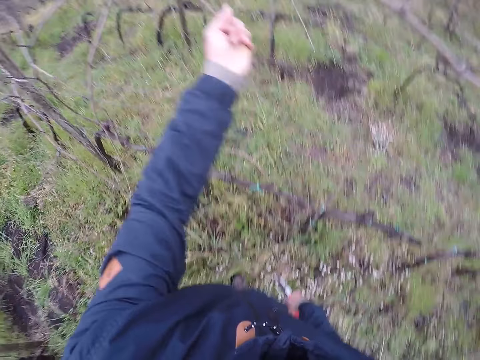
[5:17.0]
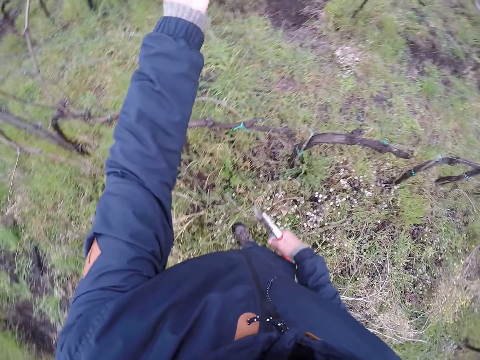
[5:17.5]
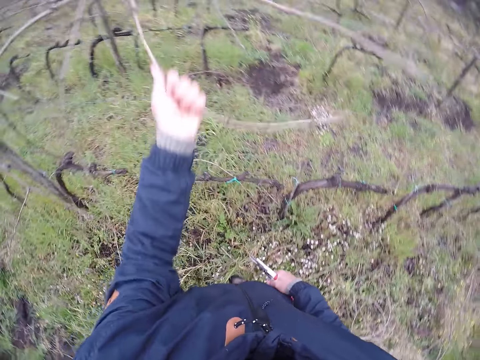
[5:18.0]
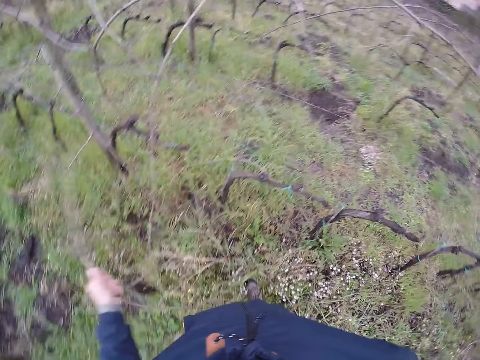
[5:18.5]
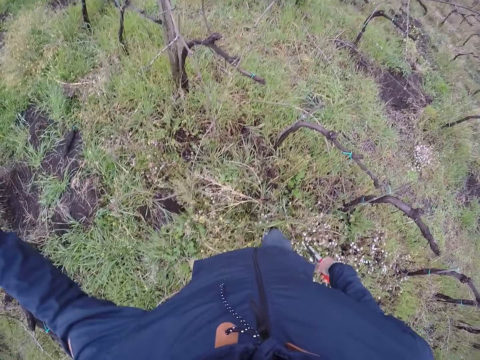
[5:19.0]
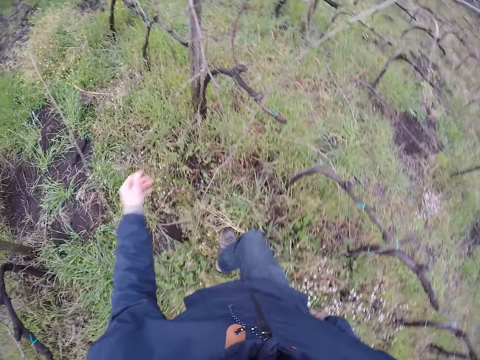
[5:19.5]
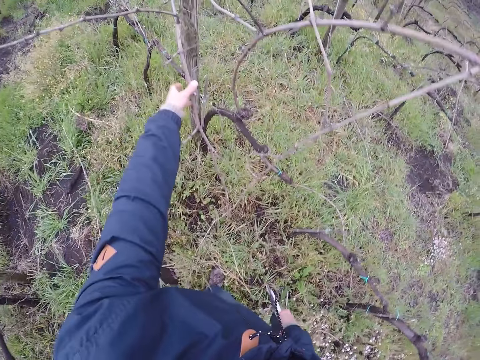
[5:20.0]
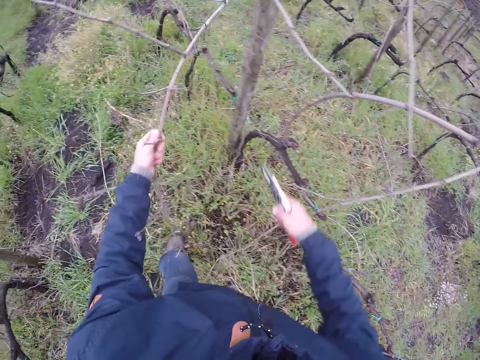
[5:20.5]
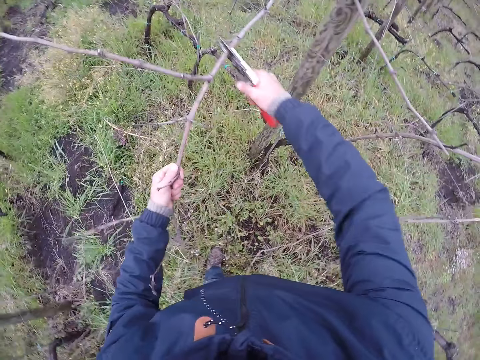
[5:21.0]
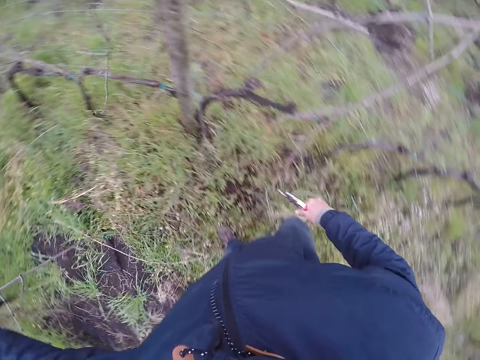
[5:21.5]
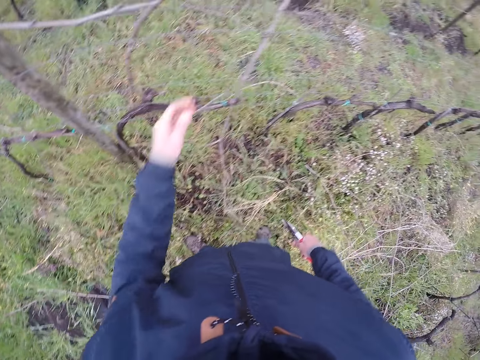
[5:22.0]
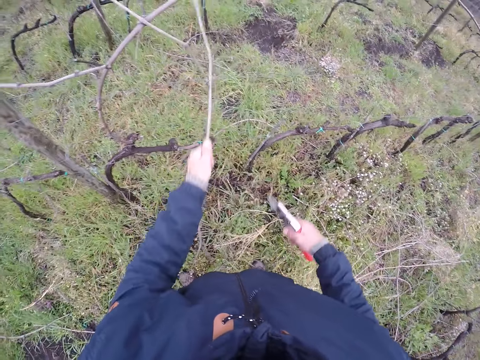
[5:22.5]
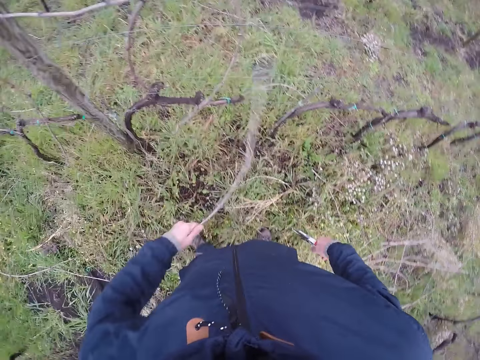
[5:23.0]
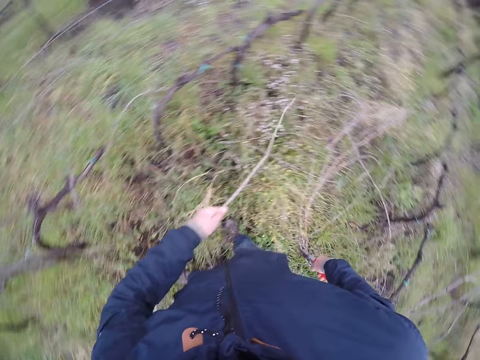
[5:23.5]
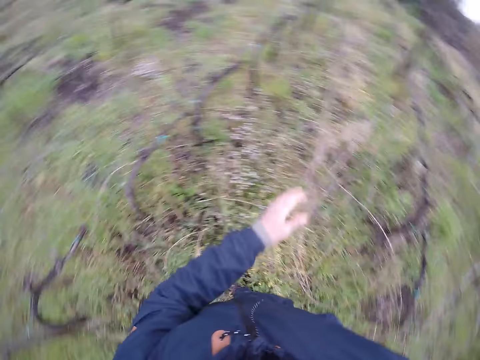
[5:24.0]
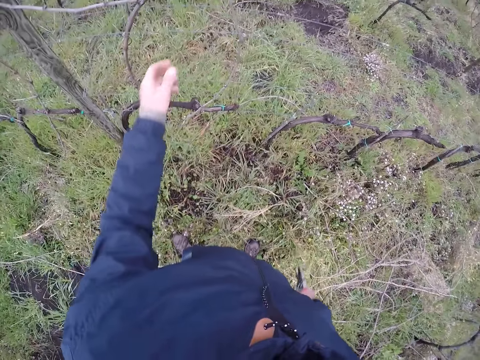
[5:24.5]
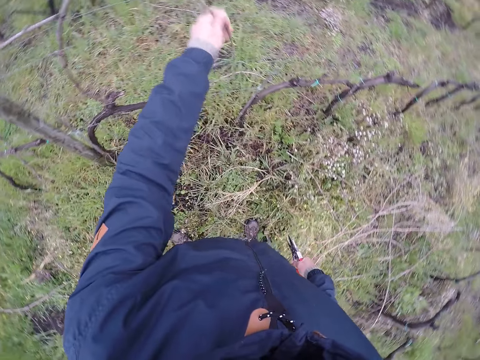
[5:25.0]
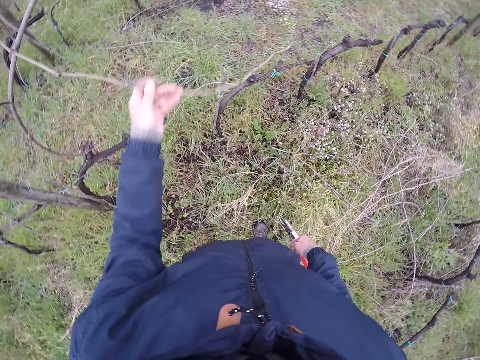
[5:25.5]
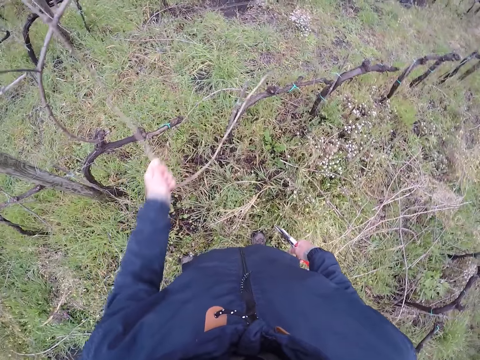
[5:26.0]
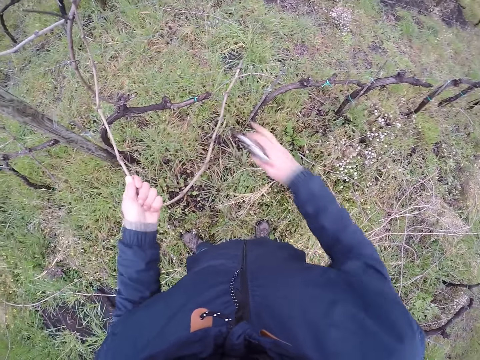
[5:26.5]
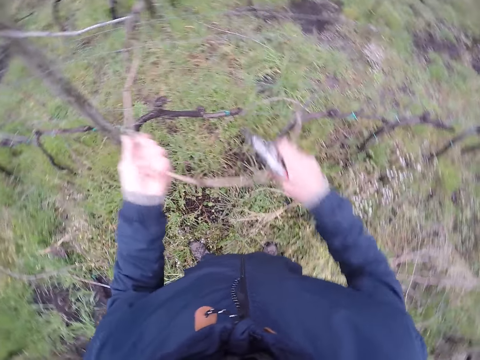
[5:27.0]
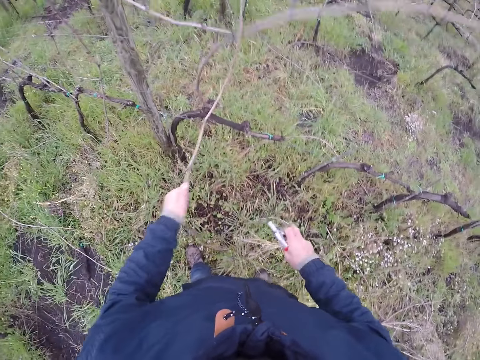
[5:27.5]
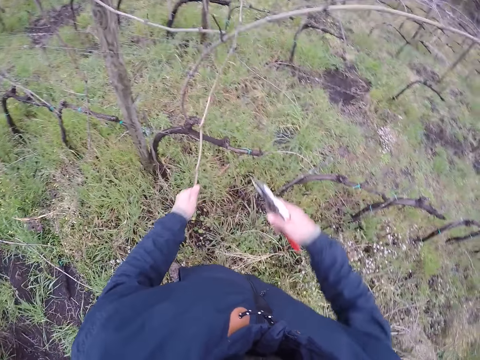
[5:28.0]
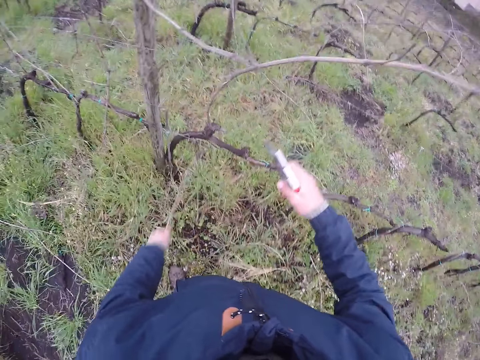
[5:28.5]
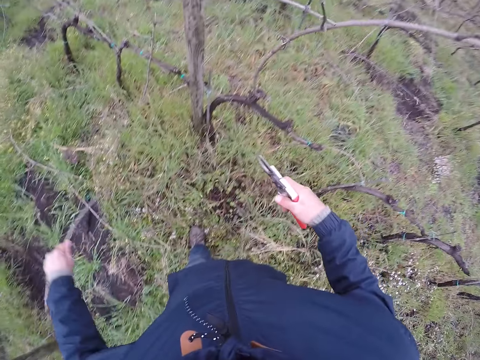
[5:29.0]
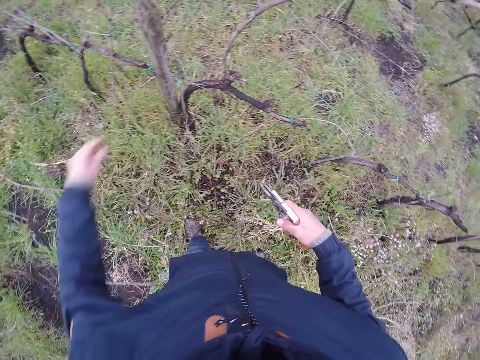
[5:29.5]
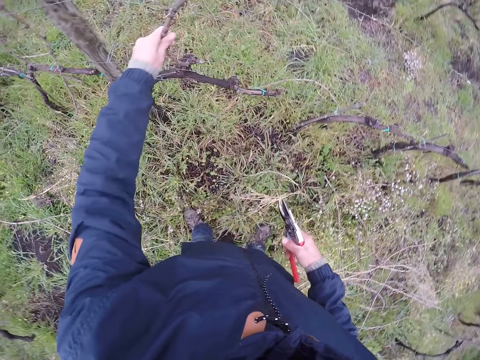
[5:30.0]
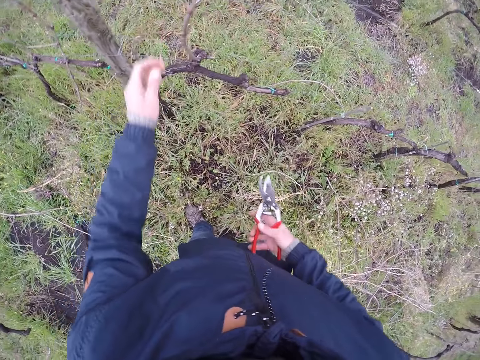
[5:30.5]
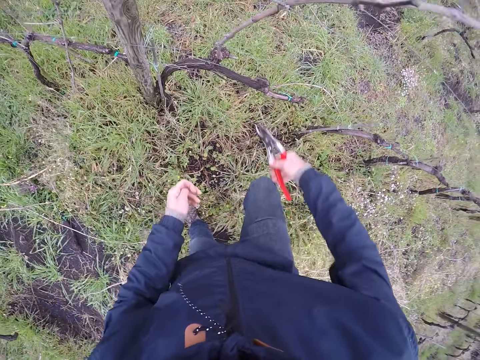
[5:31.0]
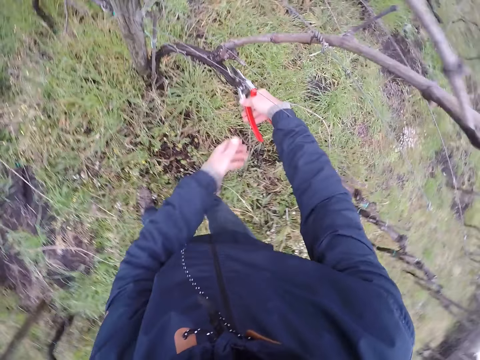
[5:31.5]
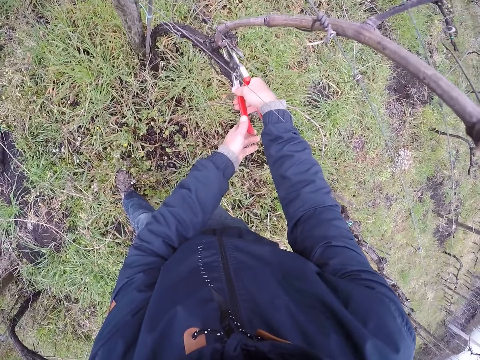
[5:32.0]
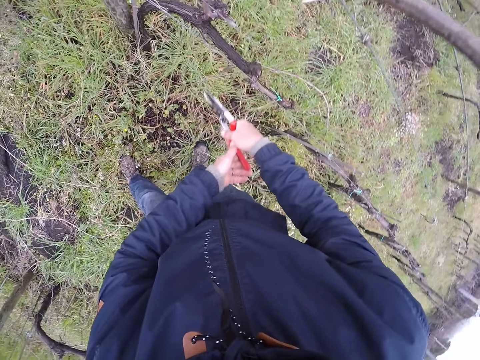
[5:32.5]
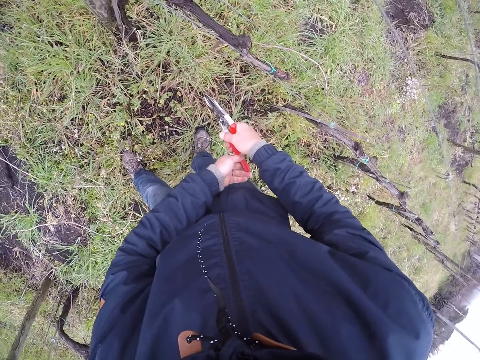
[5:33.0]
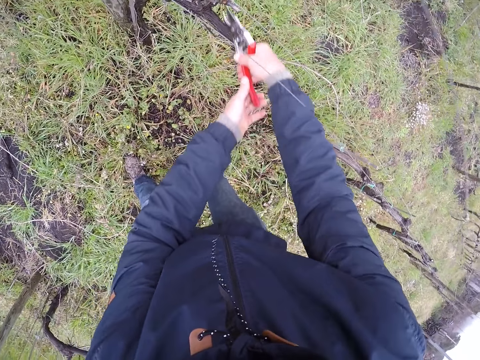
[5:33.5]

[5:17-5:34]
The camera wearer holds a branch with his left hand. He pulls the branch from the tree. He drops the branch on the ground with his left hand. He holds the branch with his left hand. He touches the branch. He clips the branch with the pliers or pruning shears in his right hand. He drops the branch on the ground with his left hand. He holds the branch with his left hand. He pulls the branch from the tree. He drops the branch on the ground with his left hand. He holds the branch with his left hand. He pulls the branch from the tree. He drops the branch on the ground with his left hand. He holds the branch with his left hand. He touches the branch. He clips the branch with the pliers in both hands.

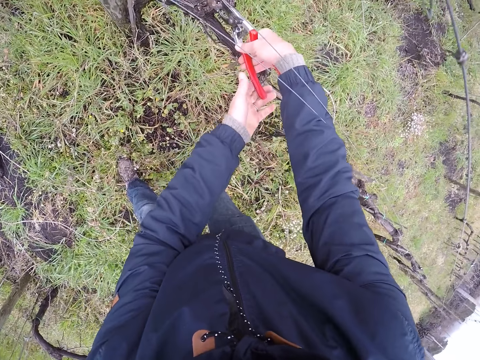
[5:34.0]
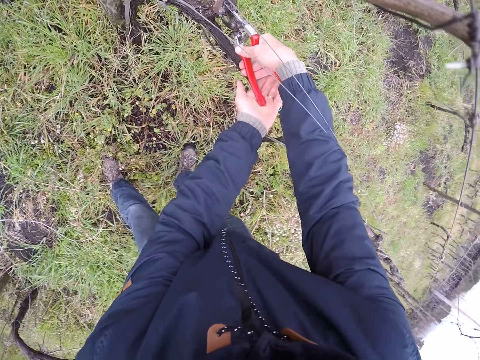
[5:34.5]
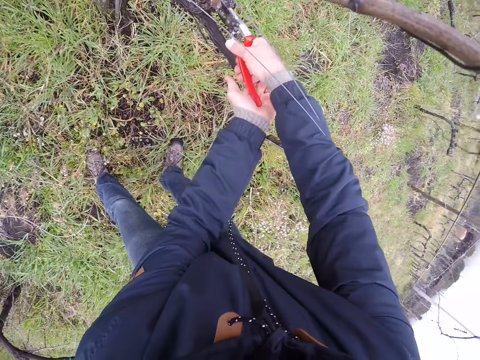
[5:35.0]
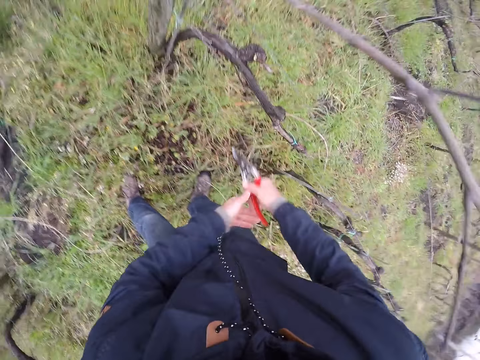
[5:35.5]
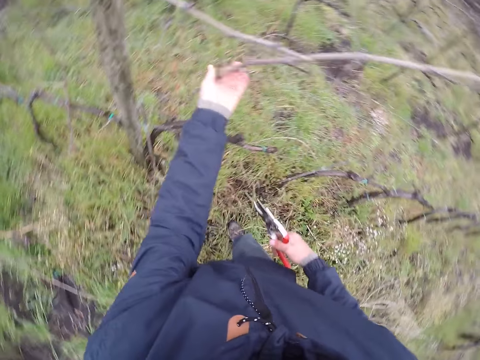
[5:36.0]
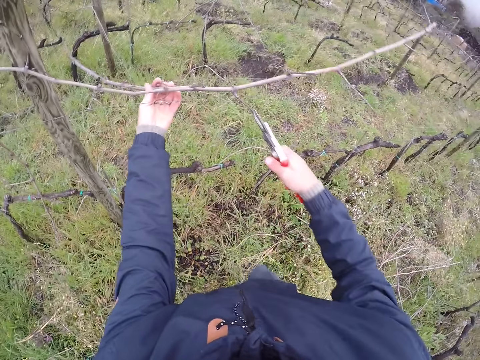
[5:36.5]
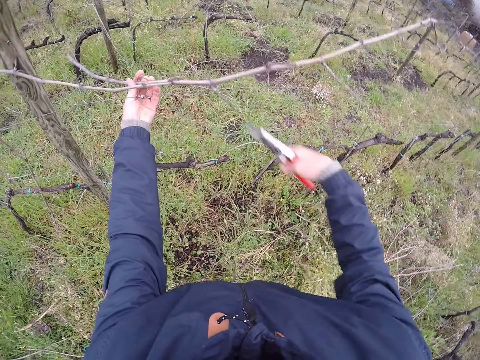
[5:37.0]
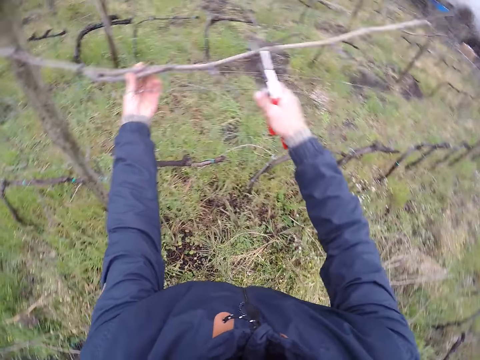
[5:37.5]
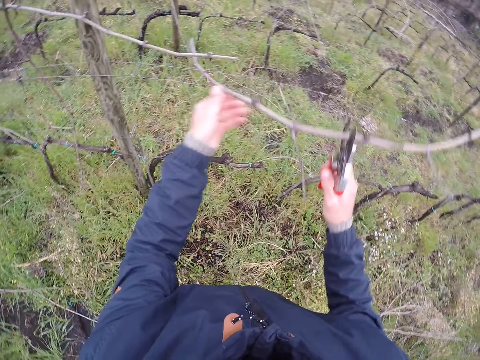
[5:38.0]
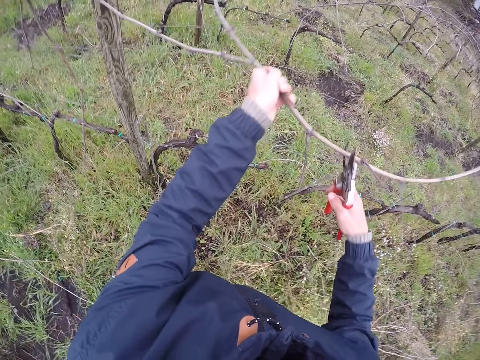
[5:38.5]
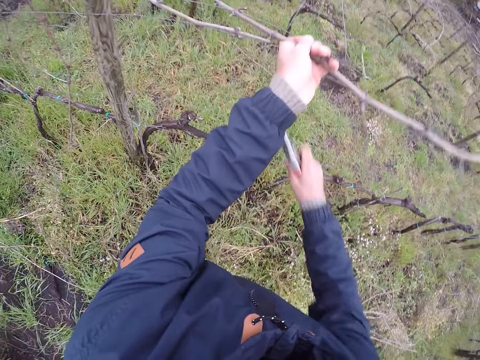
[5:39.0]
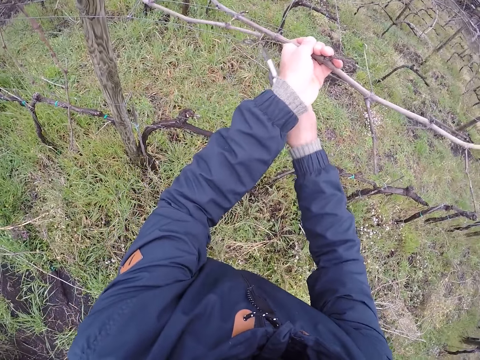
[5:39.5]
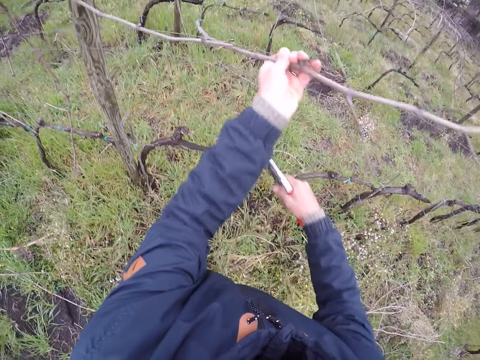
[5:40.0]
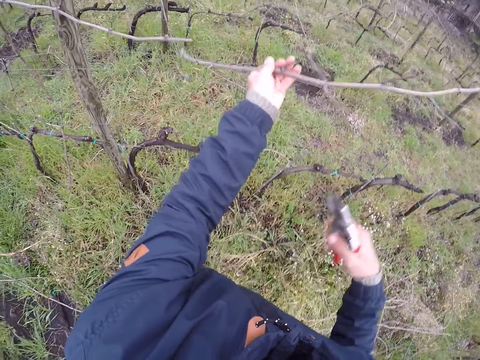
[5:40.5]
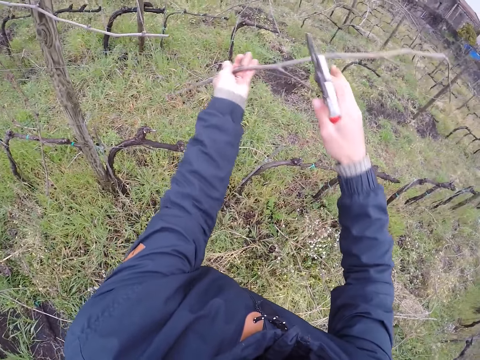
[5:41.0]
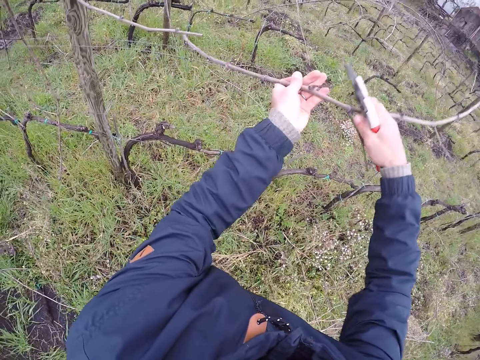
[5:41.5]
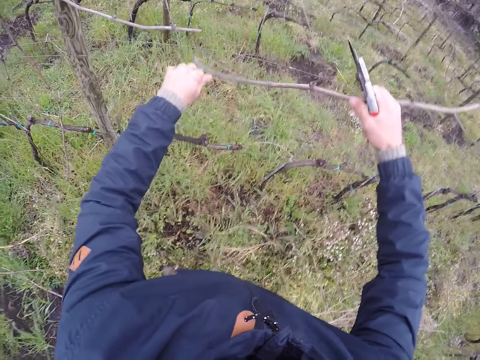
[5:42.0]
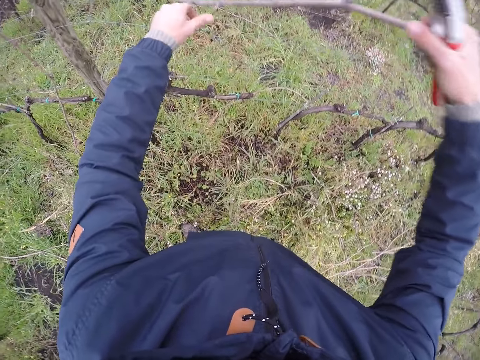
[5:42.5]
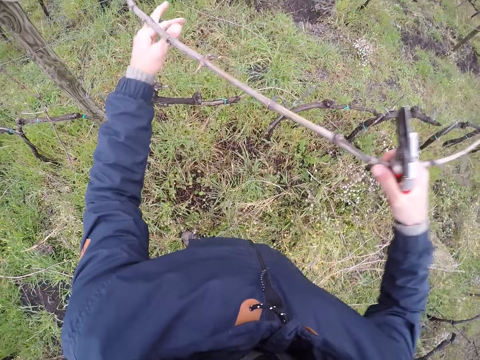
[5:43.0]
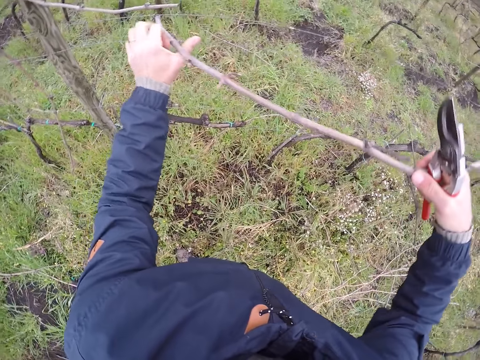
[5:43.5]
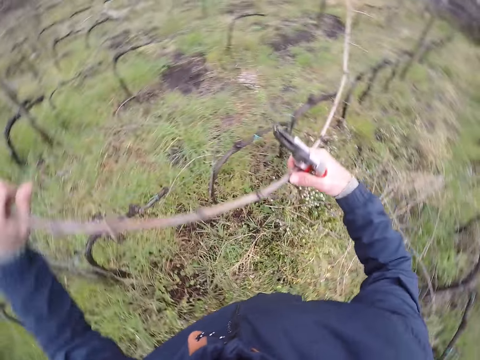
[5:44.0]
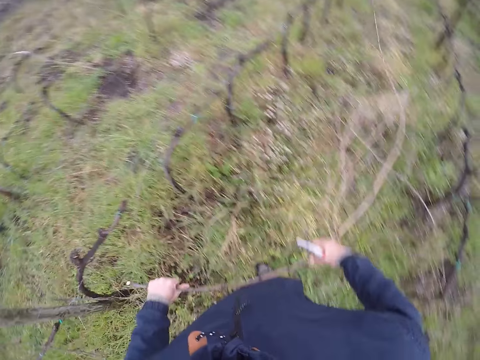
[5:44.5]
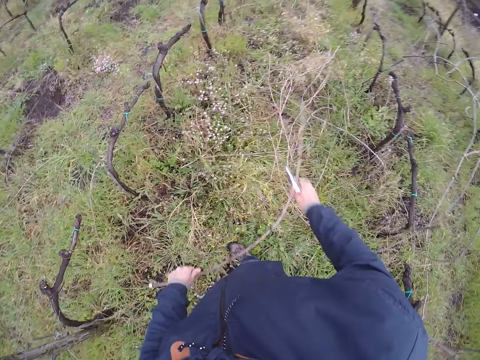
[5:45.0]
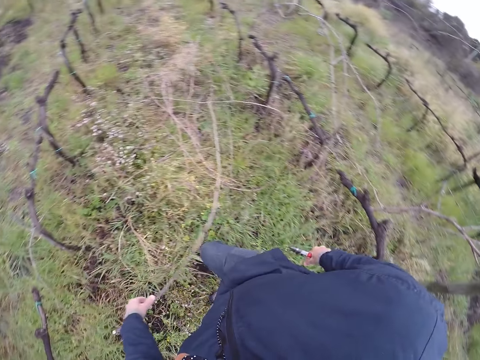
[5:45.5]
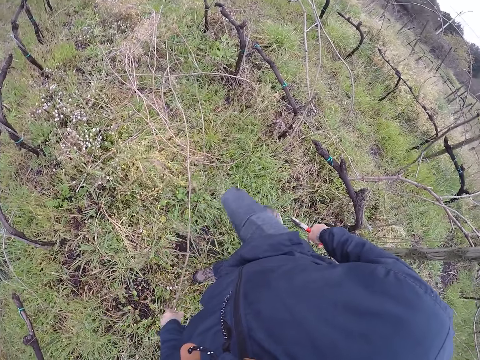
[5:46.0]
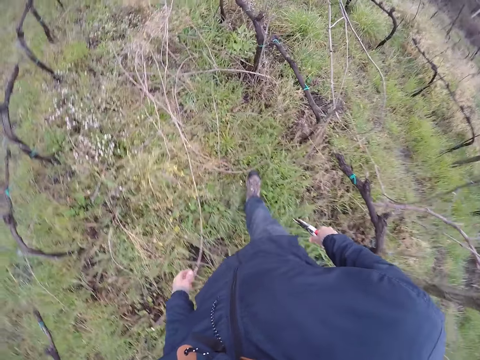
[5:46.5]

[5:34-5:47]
The camera wearer holds a branch with his left hand. He picks the branch from the tree. He clips the branch with the pliers or pruning shears in his right hand. He pulls the branch from the fence. He drops the branch on the ground with both hands.
